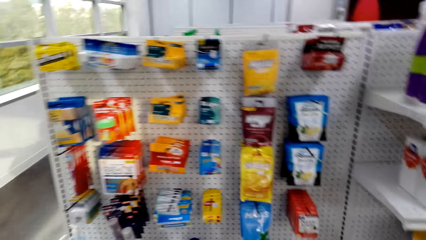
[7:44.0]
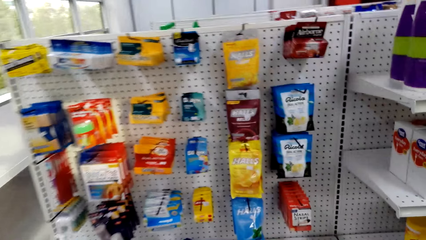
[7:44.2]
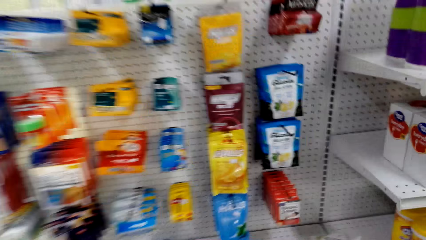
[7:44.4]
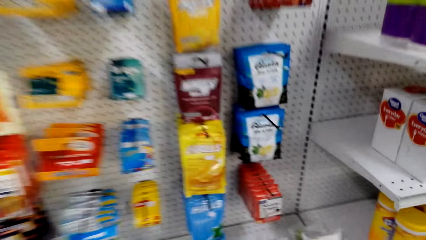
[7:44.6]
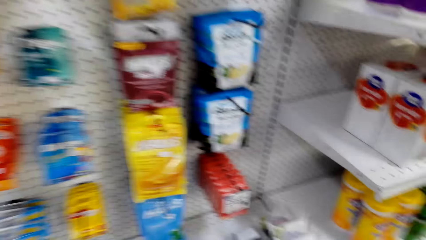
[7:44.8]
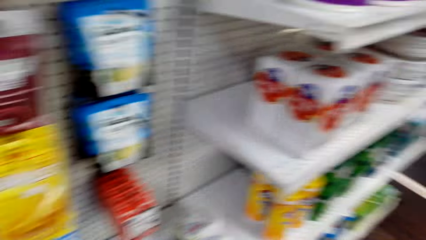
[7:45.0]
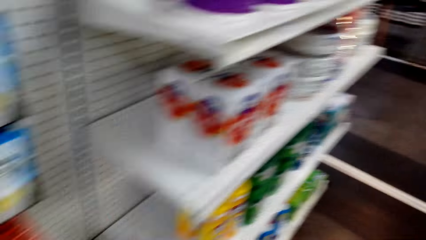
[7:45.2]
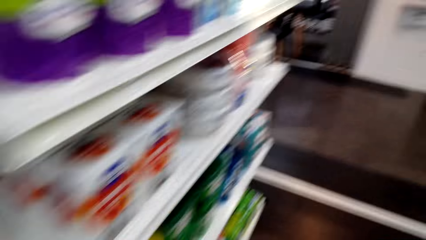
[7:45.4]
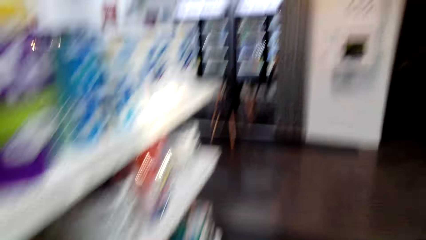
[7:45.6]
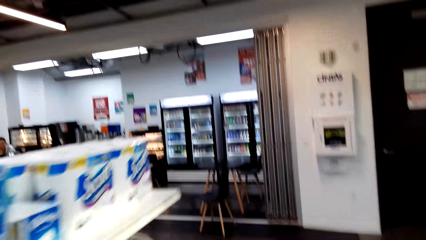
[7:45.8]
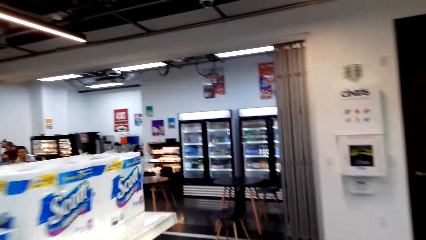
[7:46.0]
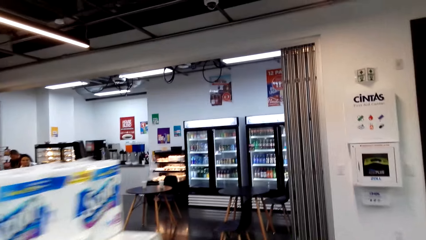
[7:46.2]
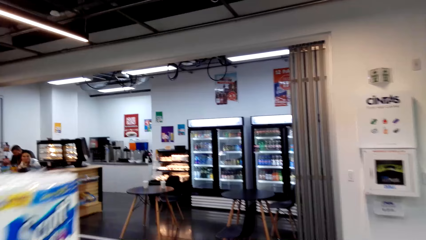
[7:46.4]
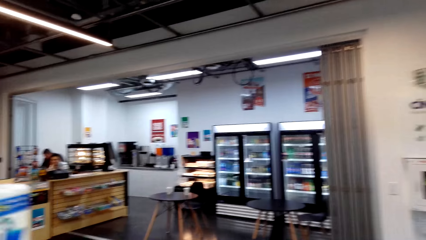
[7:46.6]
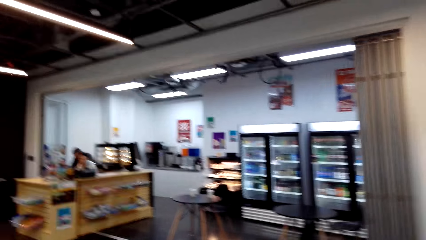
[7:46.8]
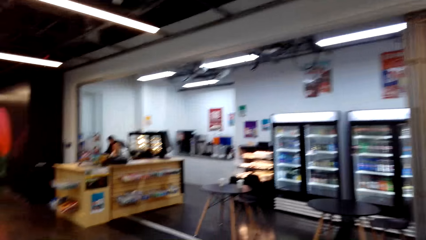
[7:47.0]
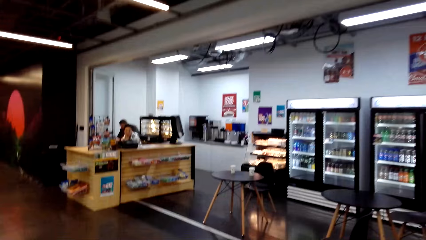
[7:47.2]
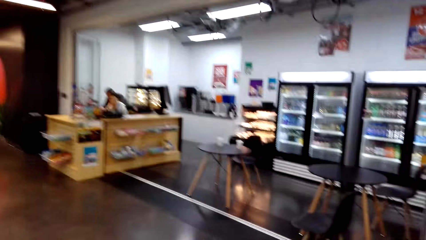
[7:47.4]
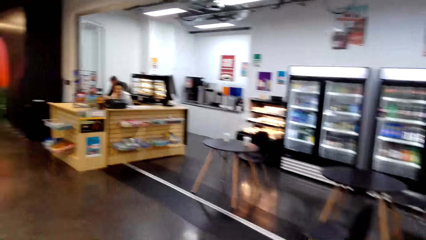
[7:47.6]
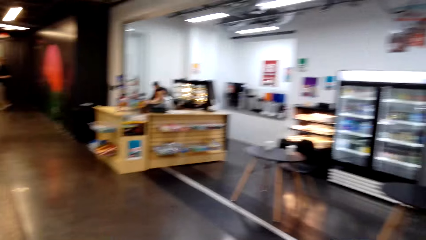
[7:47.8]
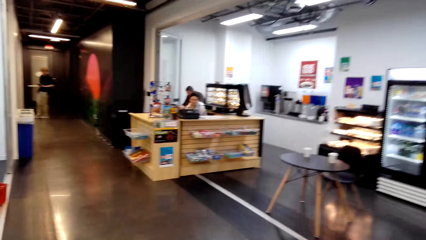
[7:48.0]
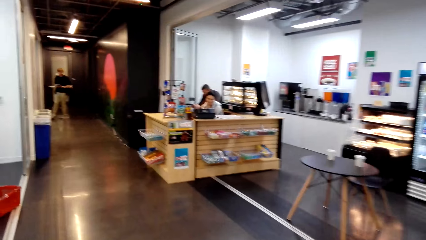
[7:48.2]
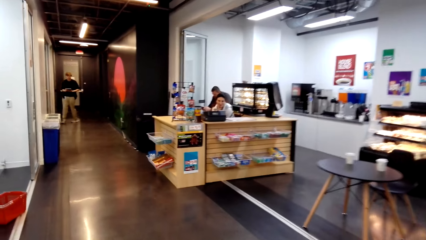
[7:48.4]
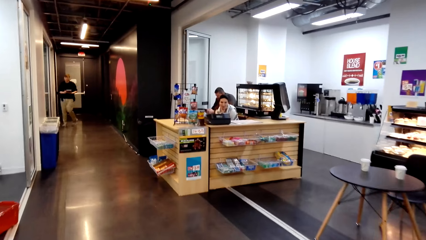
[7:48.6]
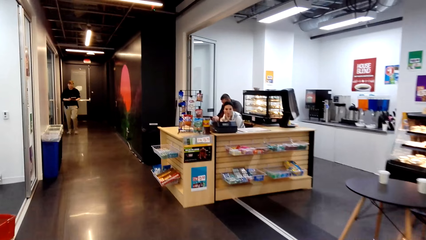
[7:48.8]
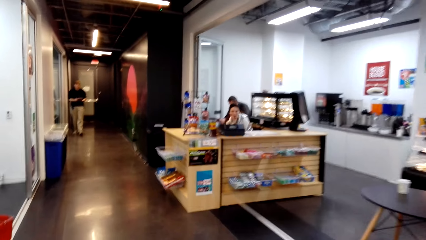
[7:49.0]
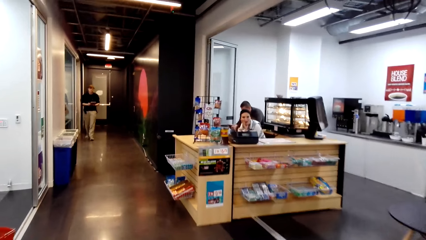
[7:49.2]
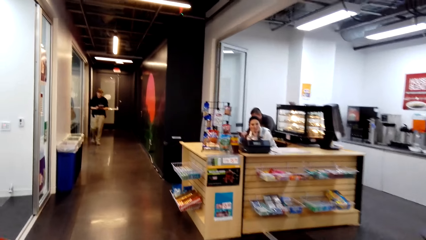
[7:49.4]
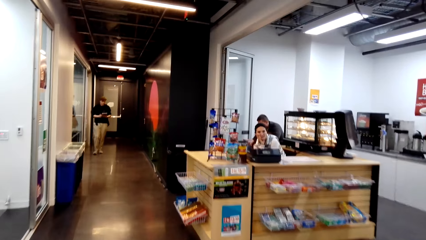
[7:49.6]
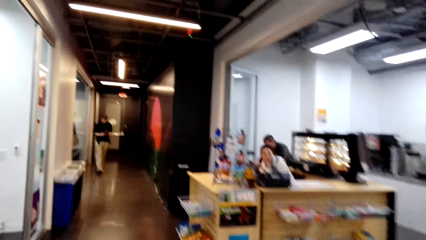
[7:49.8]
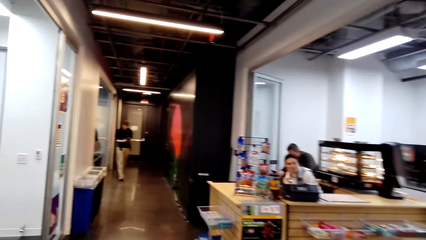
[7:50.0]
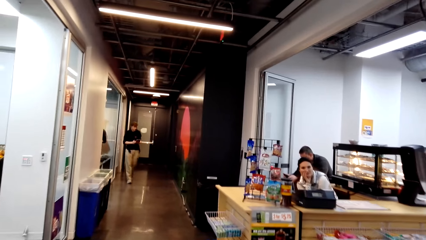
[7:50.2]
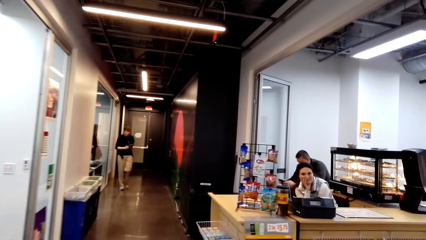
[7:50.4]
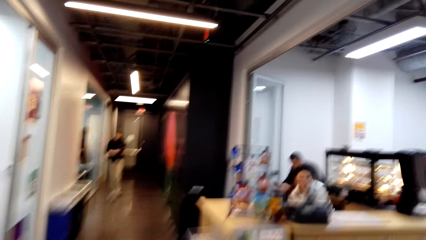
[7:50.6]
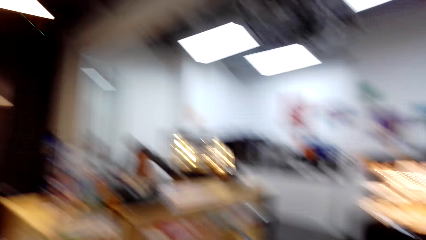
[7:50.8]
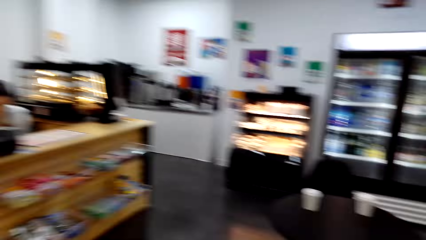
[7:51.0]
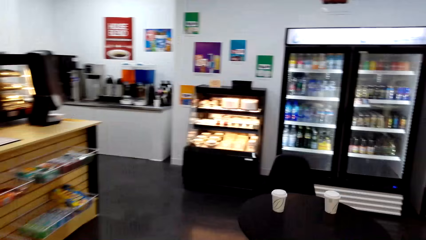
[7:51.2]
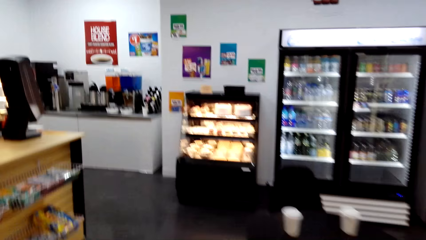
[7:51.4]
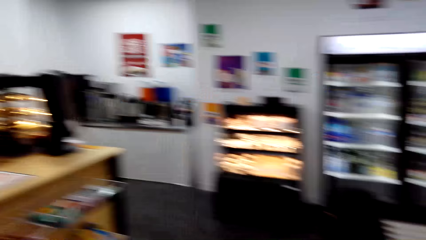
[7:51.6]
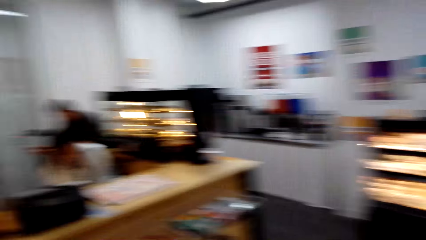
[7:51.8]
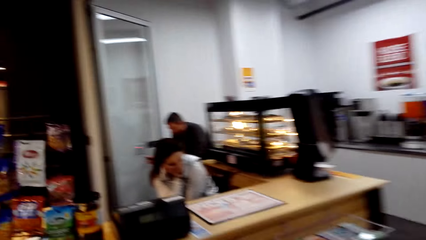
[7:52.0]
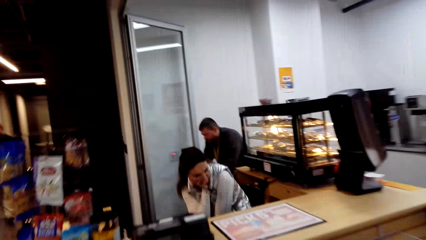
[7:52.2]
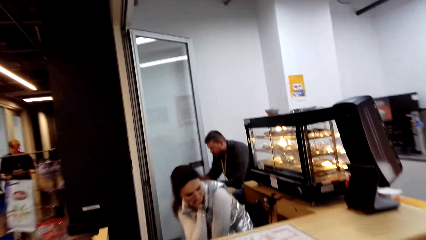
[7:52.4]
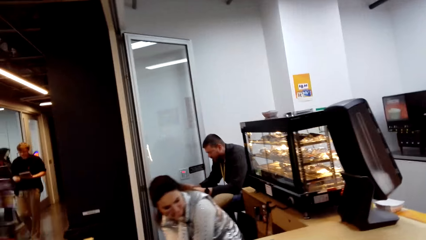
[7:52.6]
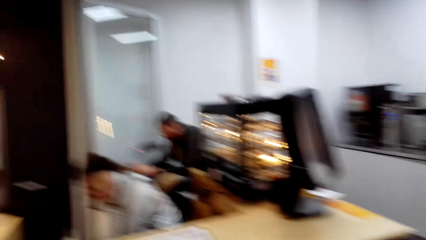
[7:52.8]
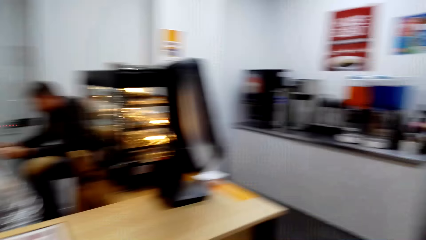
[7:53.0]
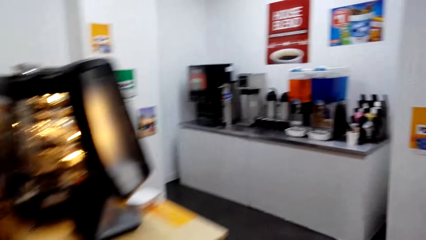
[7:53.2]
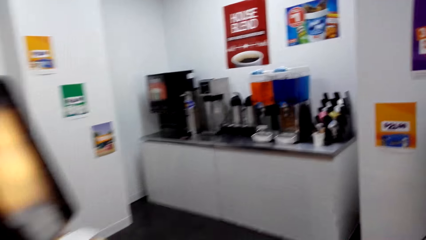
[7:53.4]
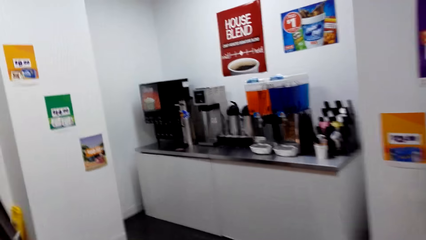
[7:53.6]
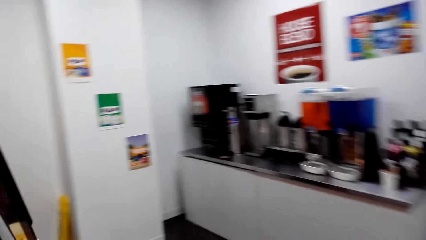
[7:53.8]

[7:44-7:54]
The camera wearer steps forward. A man steps forward. The camera wearer walks towards the counter. They look around. They step forward.

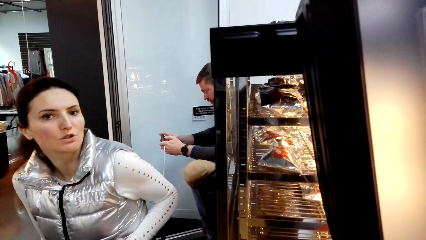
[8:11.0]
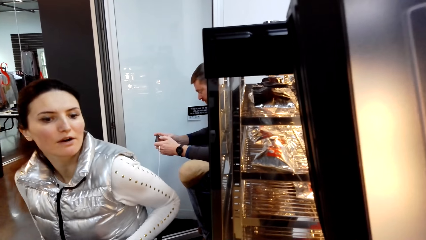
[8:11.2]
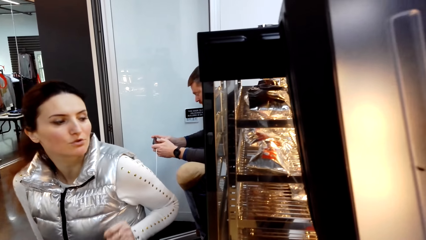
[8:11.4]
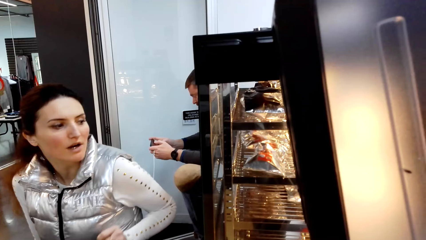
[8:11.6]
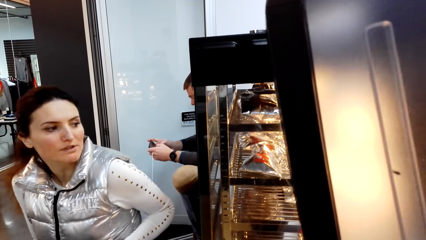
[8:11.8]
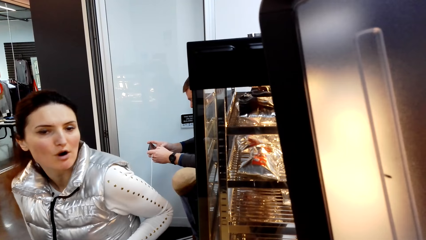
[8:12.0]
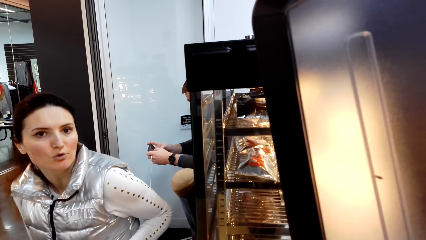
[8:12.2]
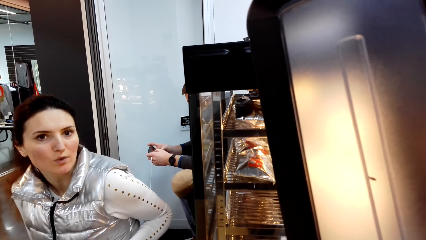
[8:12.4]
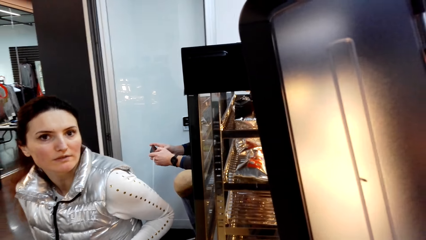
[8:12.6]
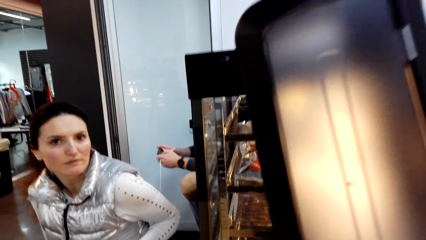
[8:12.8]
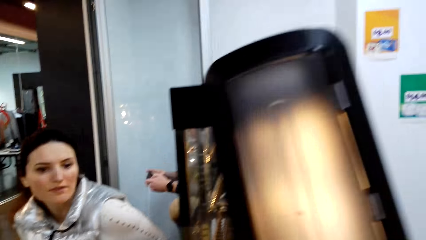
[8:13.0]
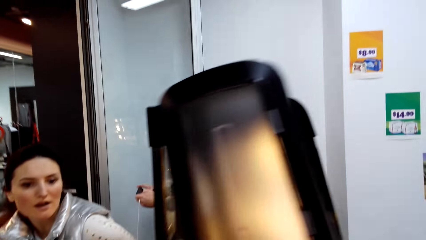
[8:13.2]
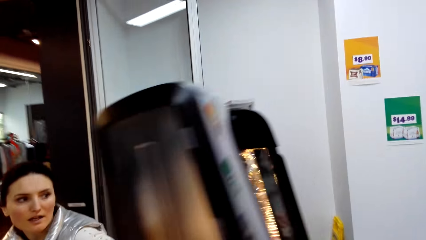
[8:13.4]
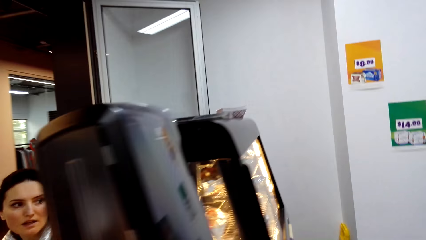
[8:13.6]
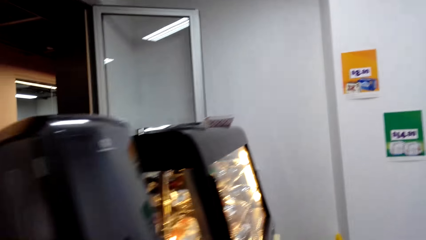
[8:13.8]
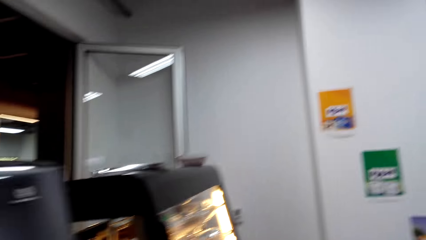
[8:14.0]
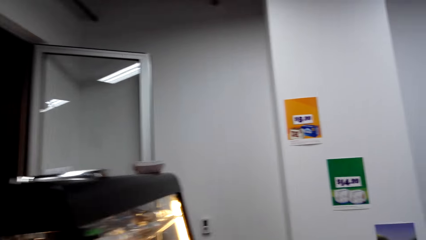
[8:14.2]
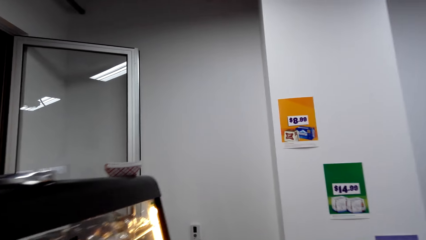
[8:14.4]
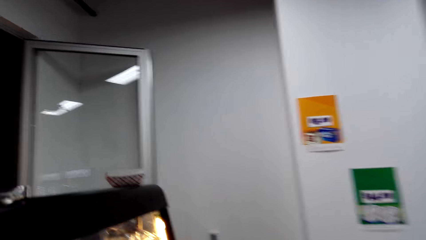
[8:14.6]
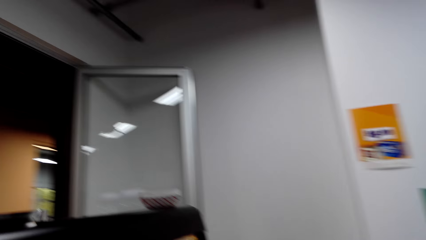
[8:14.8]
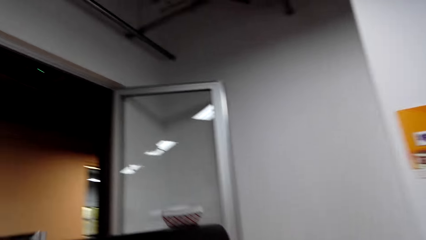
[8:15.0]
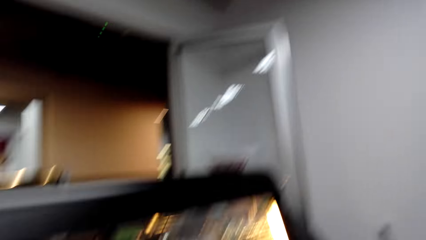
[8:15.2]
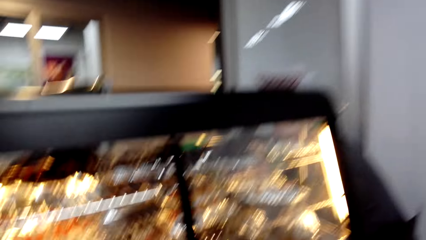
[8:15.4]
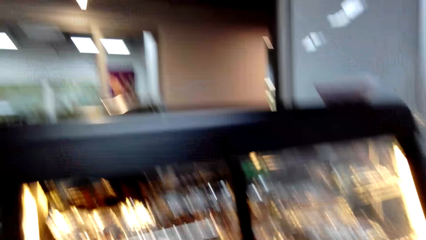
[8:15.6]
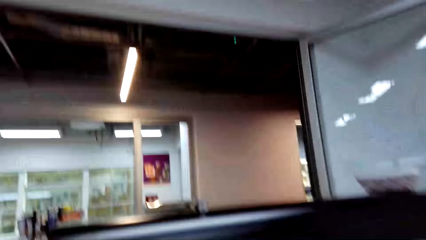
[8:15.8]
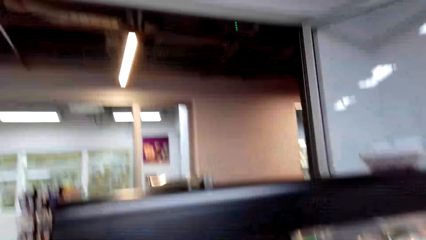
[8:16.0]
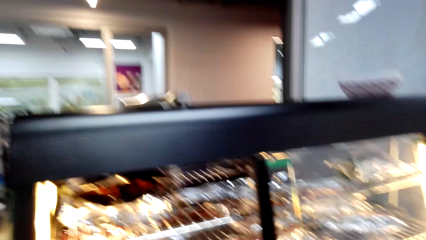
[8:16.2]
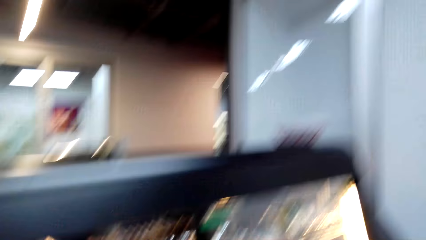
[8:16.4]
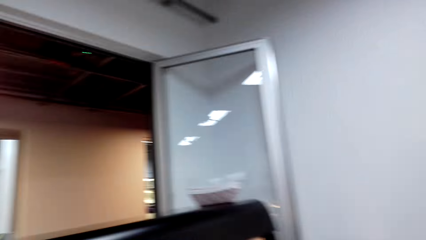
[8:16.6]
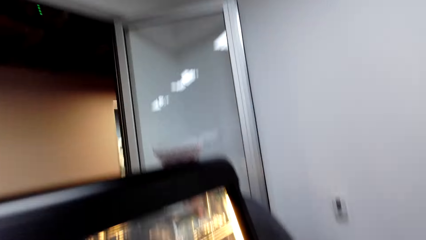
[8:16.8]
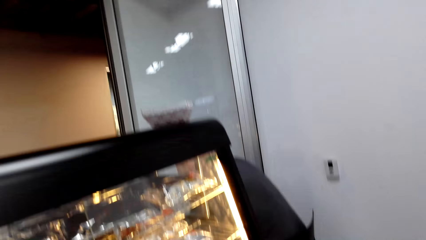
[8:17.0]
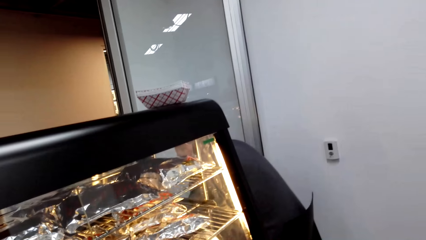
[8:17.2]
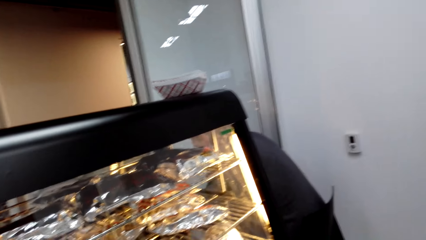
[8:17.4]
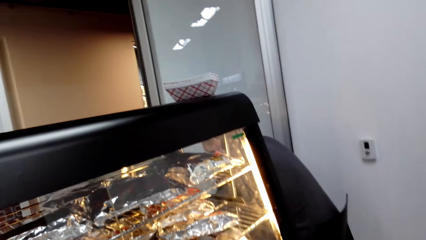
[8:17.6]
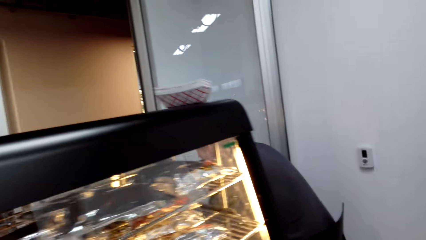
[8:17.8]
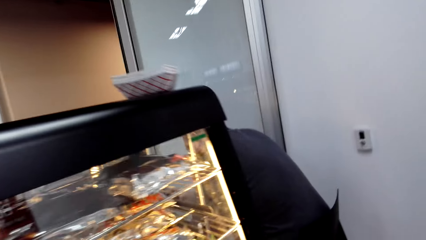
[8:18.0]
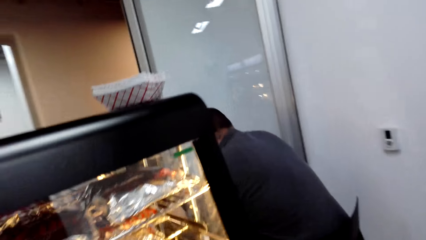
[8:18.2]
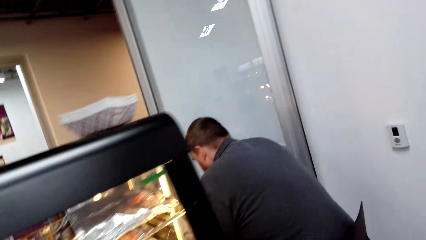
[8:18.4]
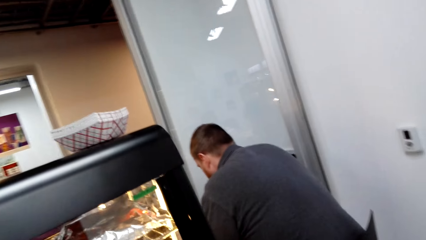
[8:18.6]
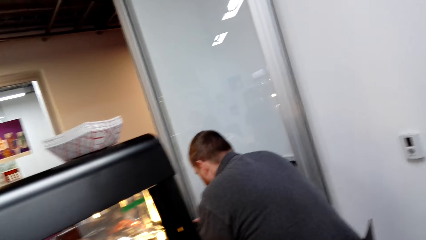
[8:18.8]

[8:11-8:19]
A lady looks at the camera wearer. The camera wearer looks around. They step forward.
